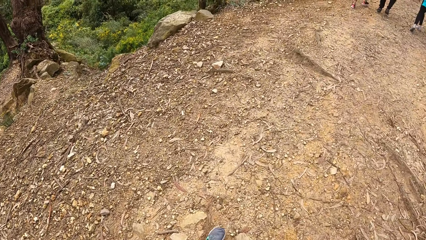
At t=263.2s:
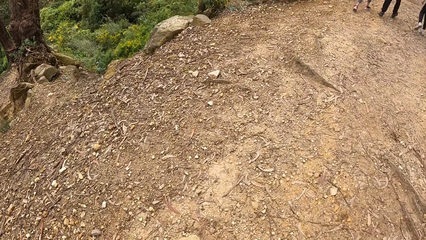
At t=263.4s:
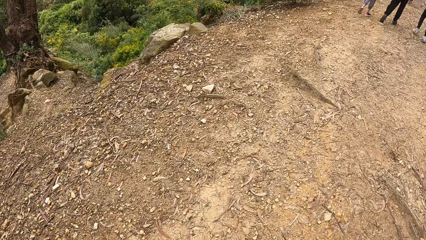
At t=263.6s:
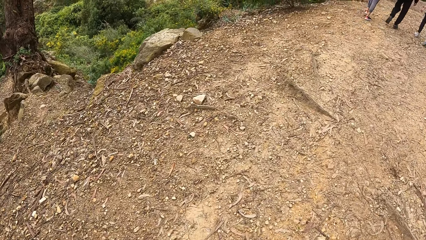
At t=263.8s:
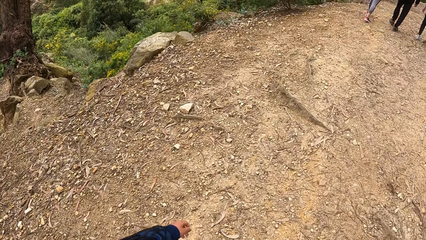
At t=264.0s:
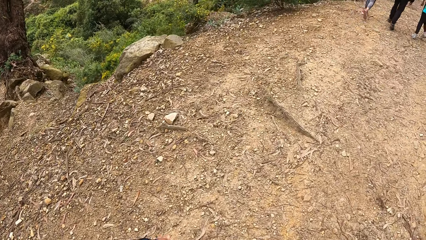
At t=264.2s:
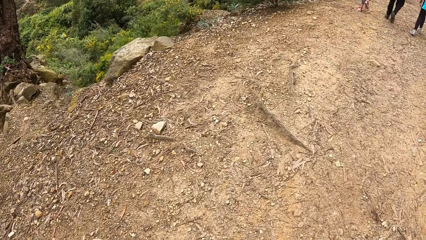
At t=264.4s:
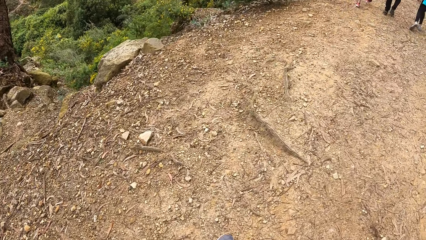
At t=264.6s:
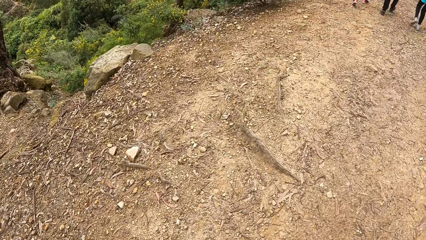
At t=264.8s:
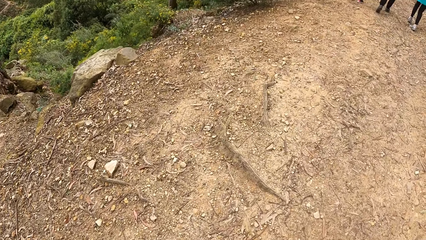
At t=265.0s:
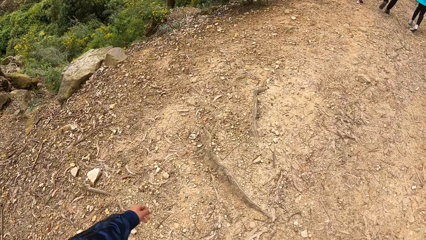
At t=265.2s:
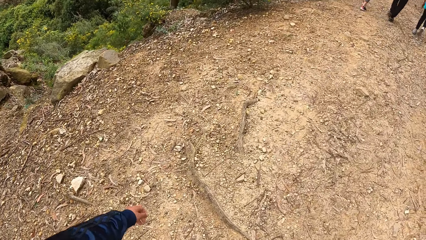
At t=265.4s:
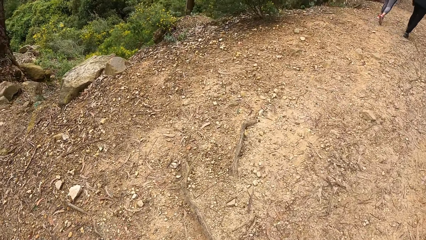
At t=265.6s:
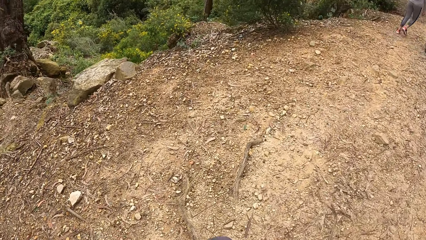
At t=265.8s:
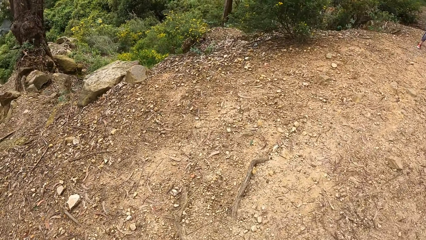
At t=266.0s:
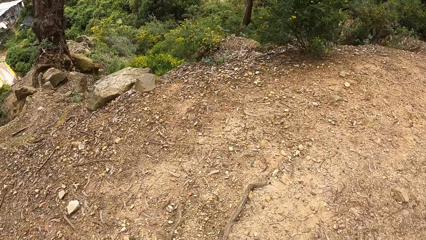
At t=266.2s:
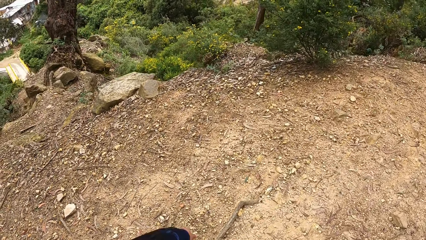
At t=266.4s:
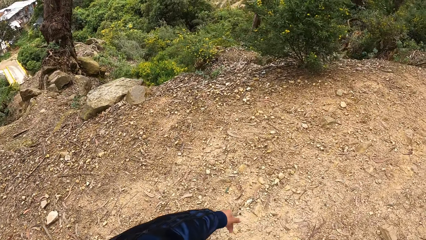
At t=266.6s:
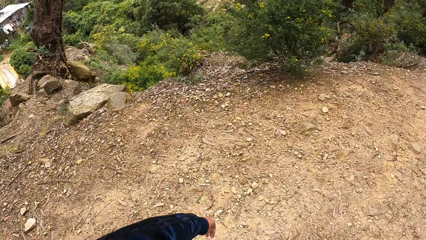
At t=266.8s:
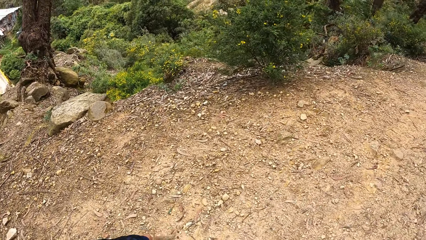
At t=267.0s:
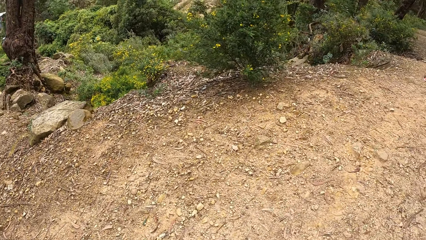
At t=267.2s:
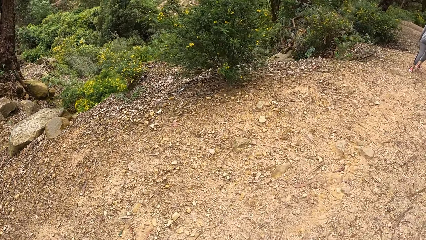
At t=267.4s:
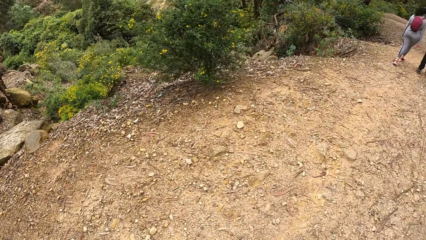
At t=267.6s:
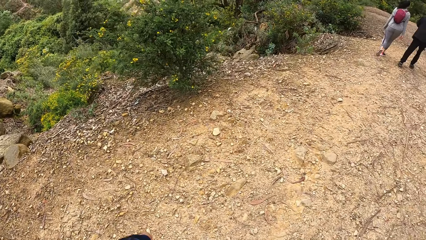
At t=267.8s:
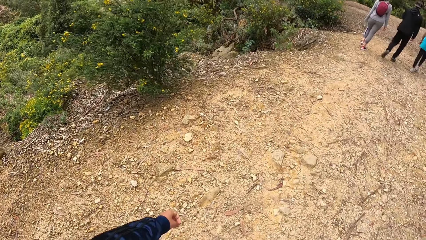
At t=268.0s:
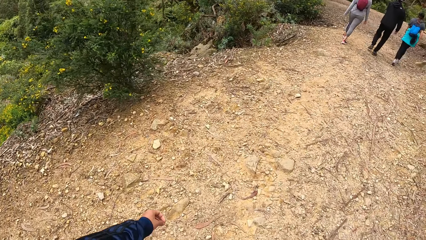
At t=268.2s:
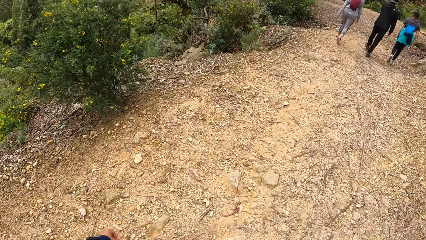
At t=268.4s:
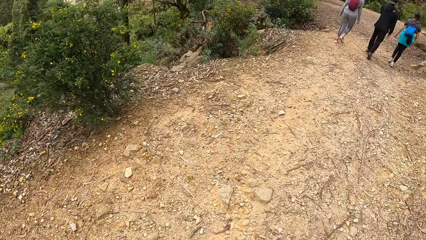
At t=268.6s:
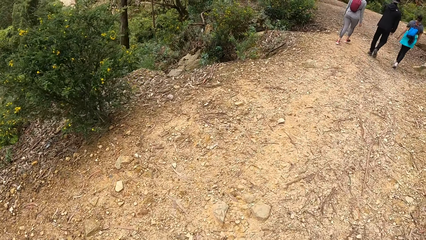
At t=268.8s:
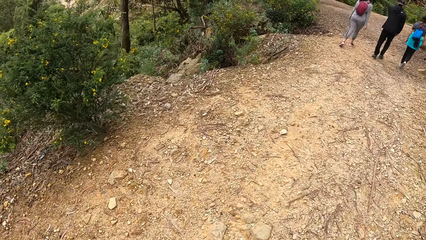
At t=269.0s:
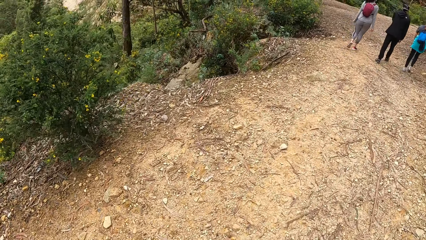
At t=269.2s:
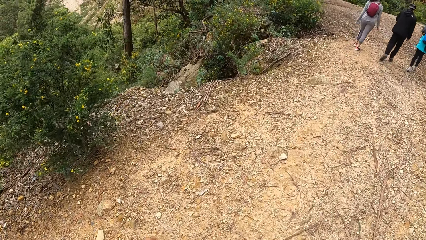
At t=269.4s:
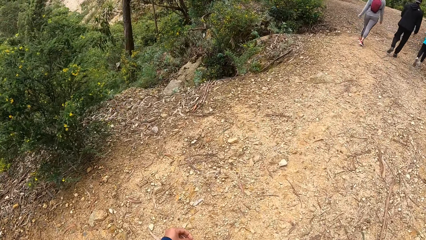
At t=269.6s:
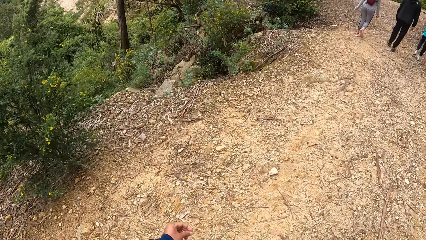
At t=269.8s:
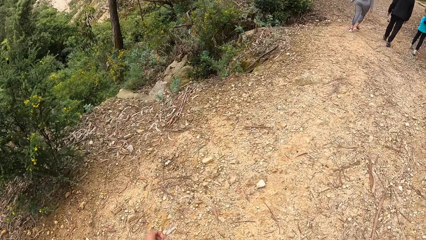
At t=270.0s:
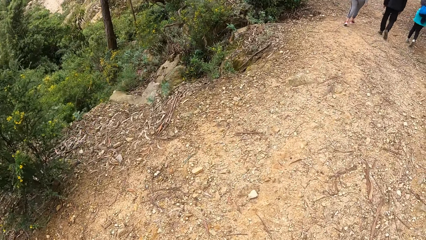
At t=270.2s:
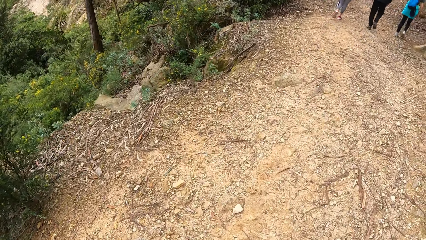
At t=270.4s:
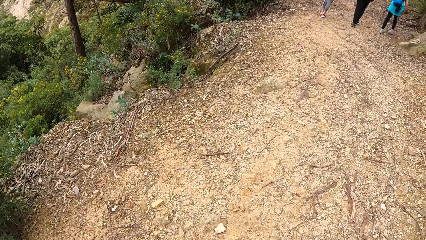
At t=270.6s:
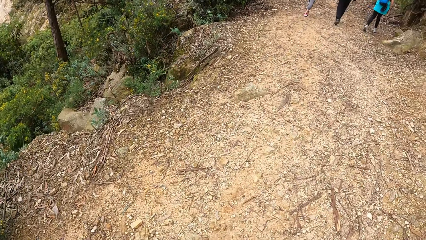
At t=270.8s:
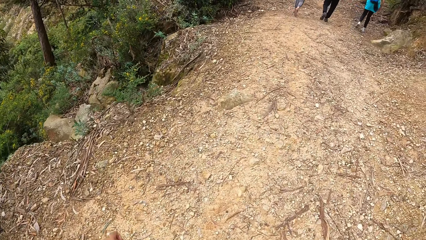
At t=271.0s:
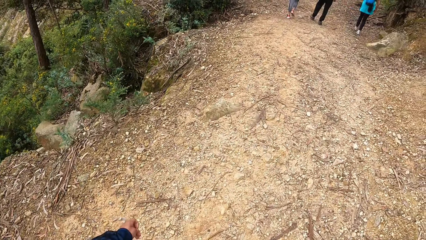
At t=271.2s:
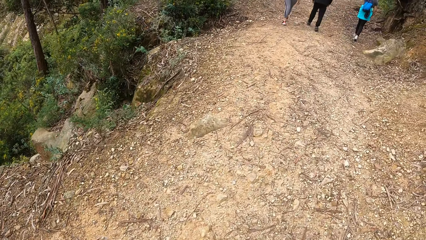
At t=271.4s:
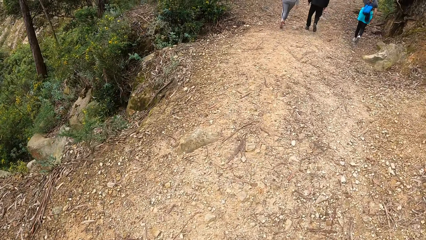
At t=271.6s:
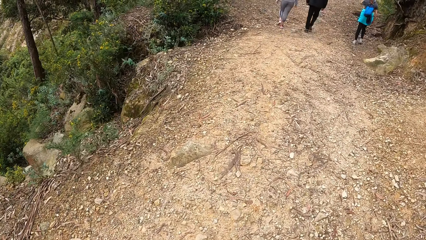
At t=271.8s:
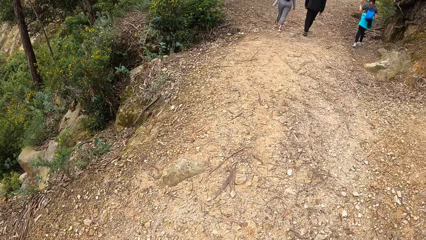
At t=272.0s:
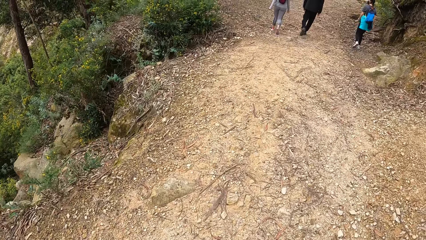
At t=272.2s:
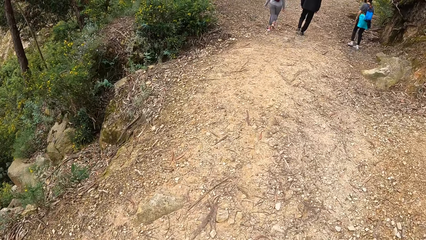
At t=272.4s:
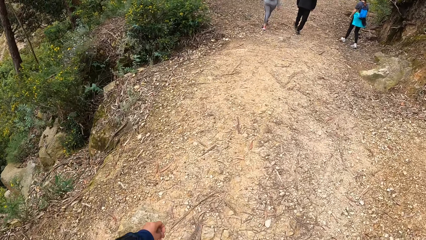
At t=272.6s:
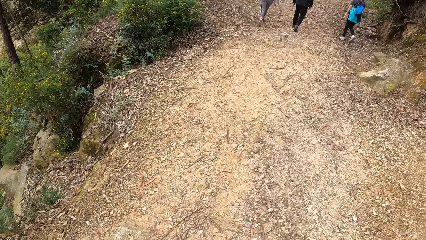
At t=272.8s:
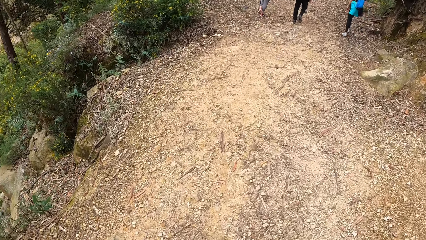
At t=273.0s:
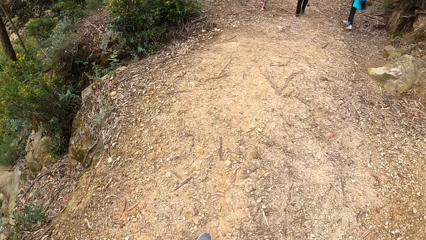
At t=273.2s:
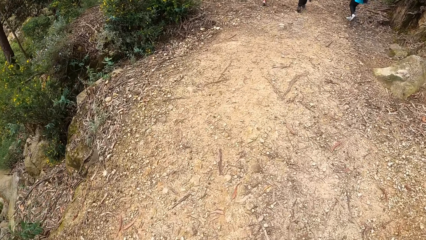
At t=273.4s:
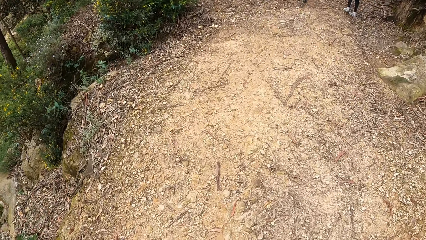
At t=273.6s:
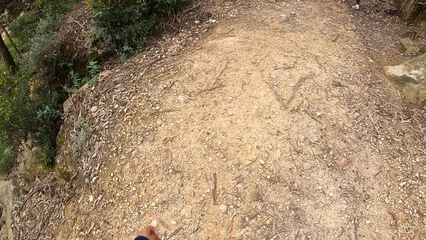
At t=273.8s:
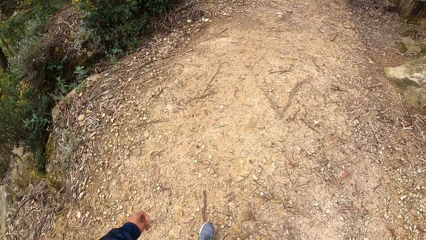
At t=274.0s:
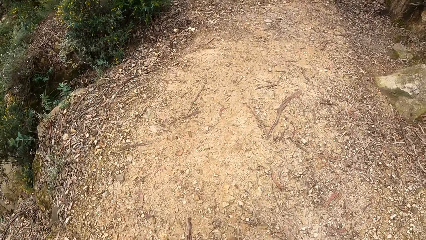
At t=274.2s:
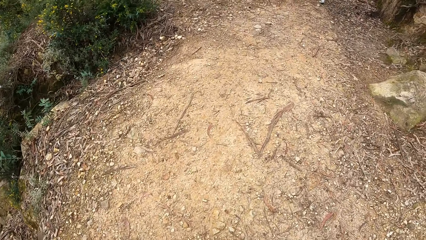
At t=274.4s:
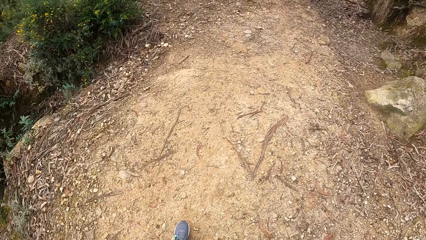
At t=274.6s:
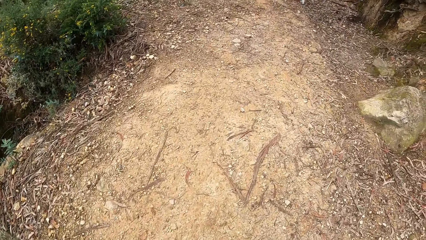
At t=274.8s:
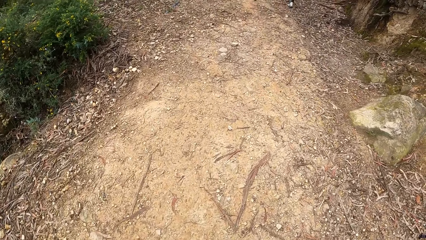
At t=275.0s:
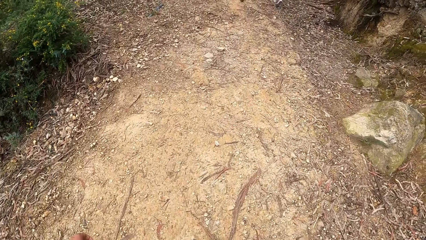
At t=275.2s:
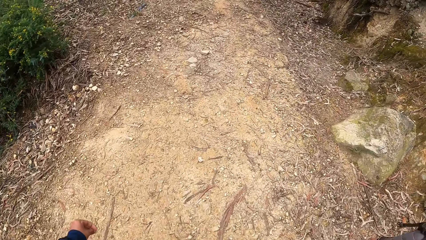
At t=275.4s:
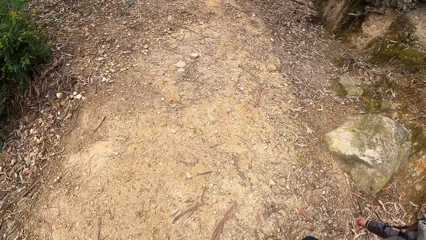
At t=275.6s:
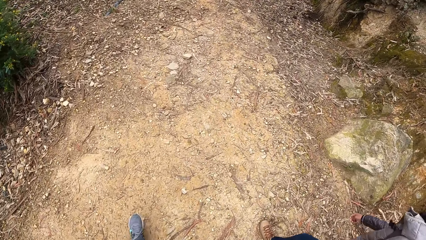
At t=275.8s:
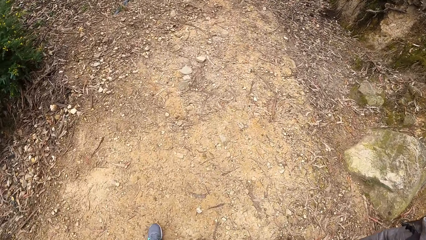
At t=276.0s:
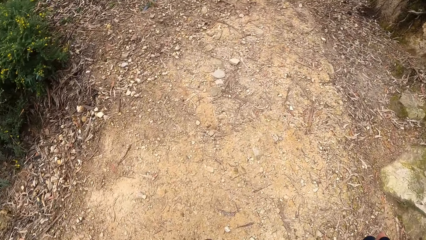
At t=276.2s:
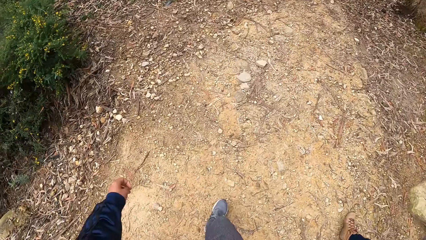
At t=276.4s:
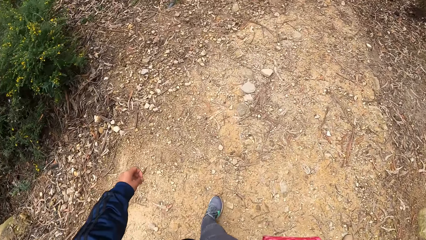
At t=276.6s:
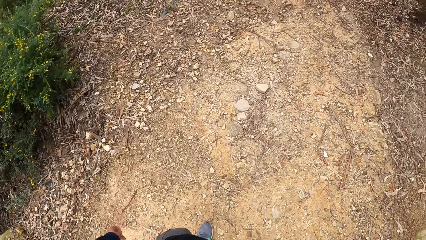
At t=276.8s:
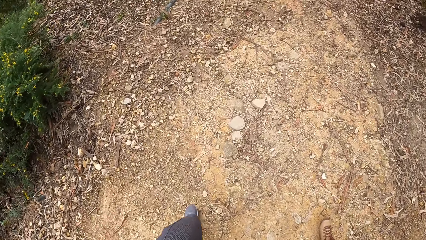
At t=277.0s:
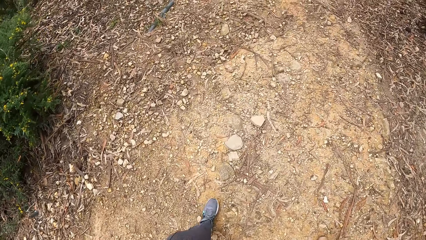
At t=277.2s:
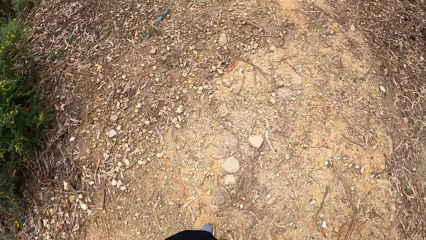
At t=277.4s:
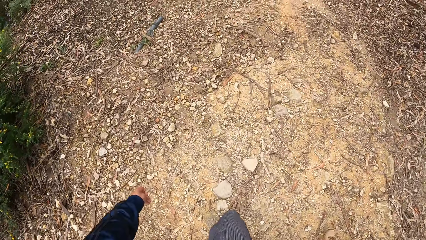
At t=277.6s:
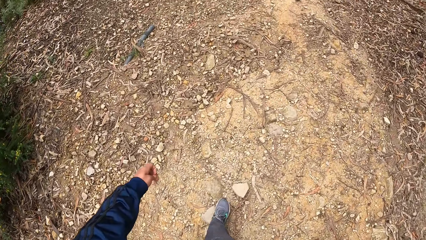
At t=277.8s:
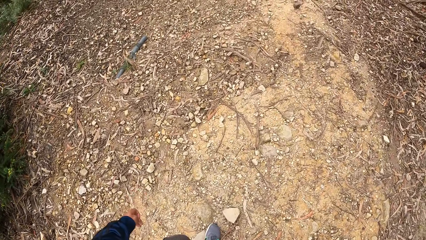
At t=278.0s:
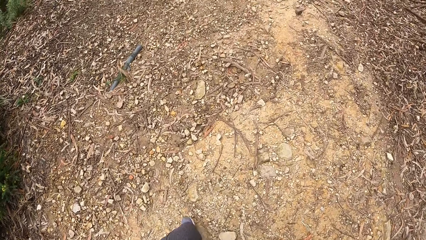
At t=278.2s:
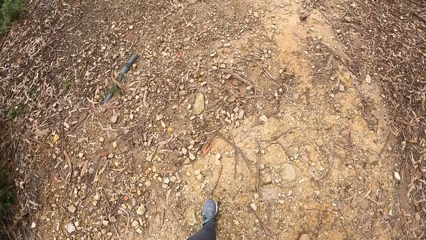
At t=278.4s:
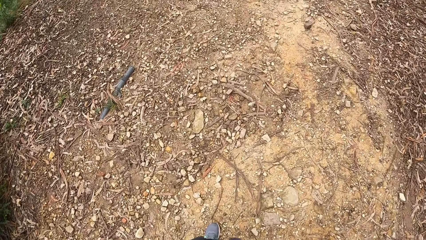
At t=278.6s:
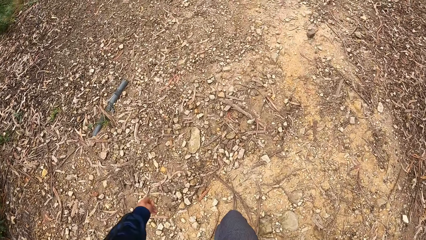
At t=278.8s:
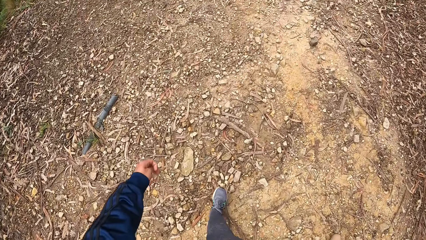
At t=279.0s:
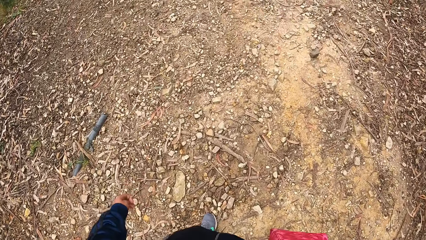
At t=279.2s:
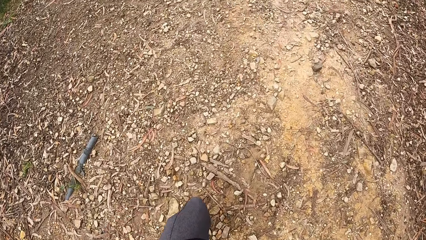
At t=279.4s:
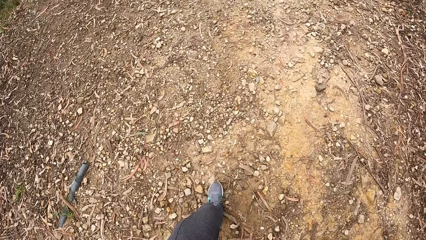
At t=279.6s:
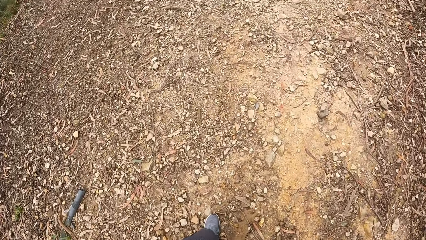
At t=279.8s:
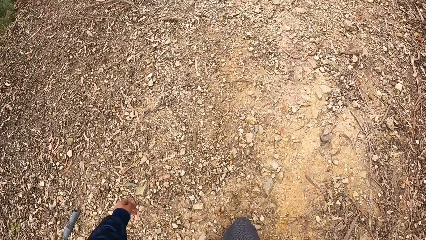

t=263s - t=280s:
The camera wearer looks down. They look sideways. They look in front. They look down.
